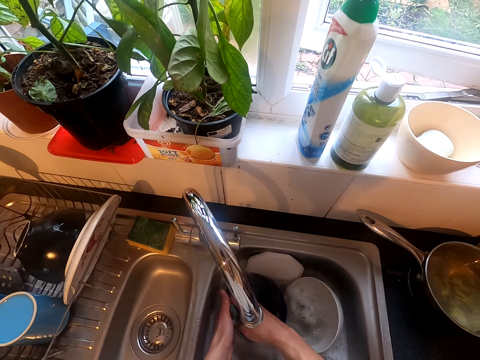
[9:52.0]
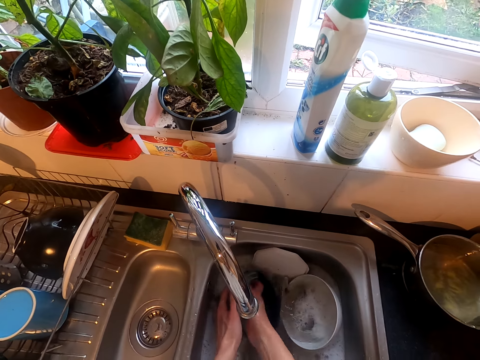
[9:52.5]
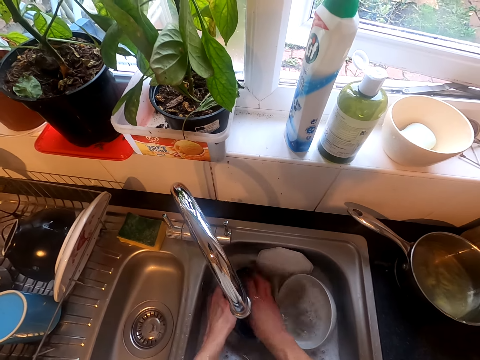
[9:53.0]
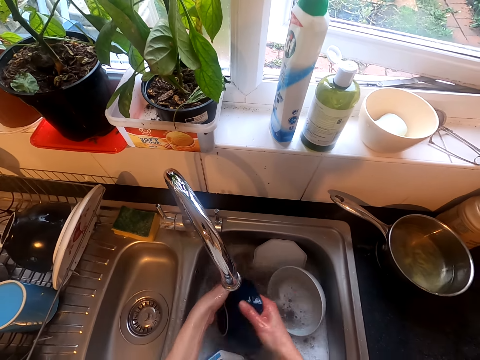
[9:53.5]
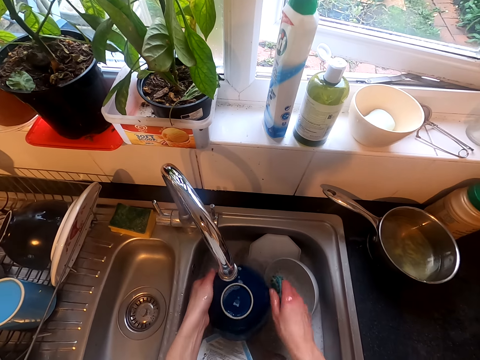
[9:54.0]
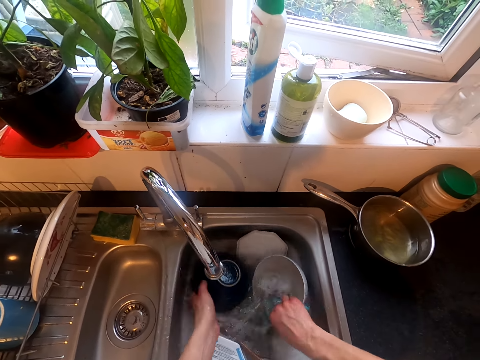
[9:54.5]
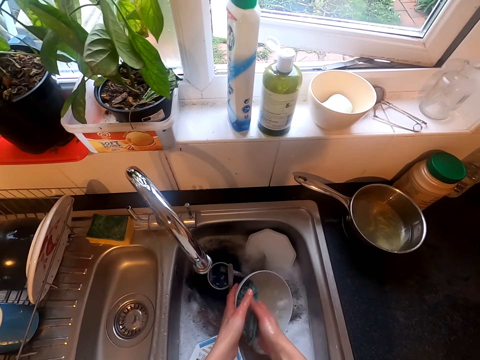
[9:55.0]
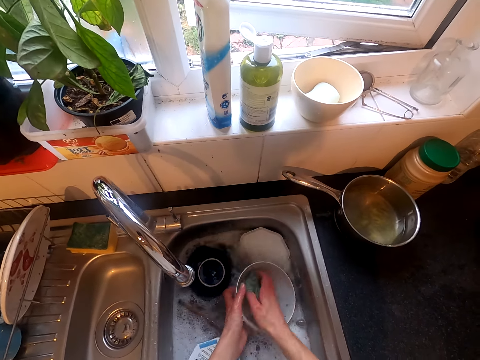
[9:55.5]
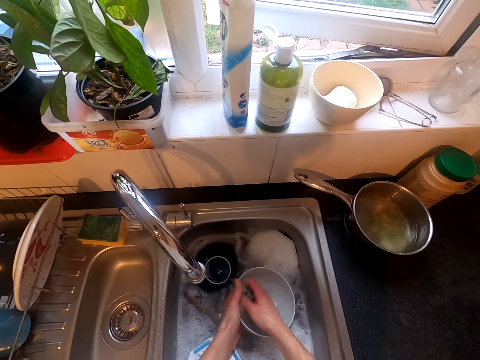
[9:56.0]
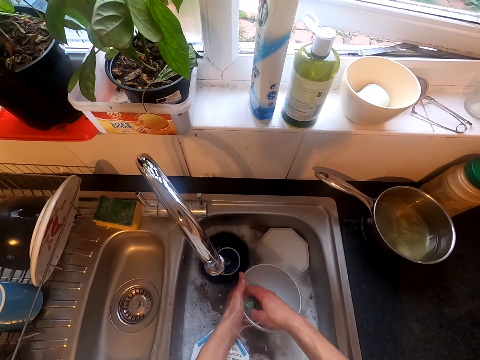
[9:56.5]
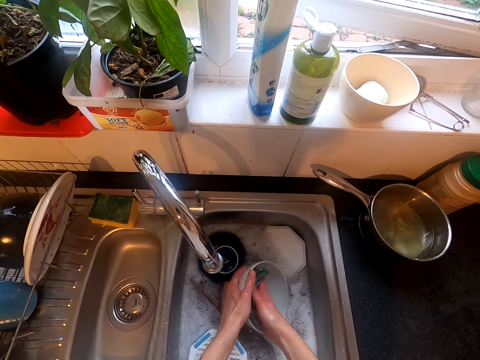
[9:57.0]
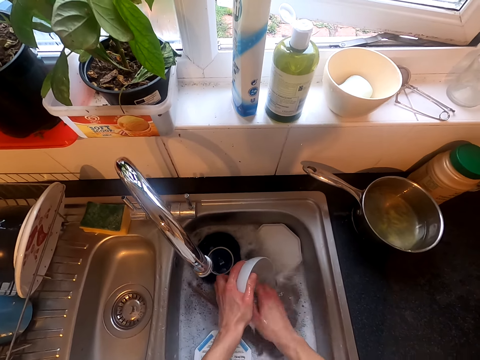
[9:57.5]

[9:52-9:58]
The camera wearer washes the bowl.

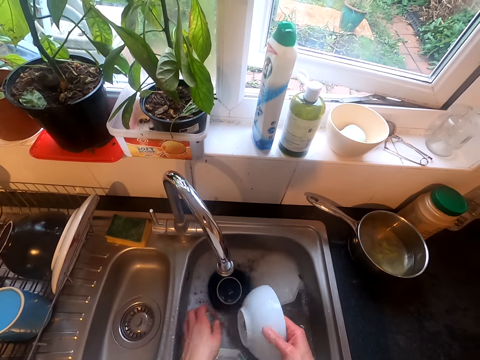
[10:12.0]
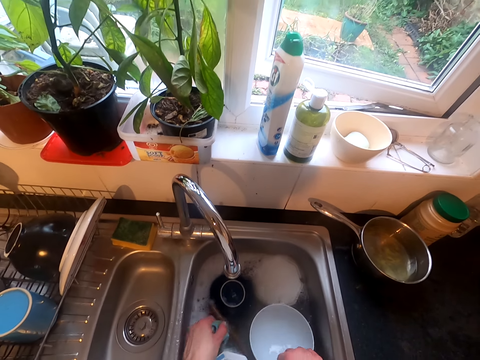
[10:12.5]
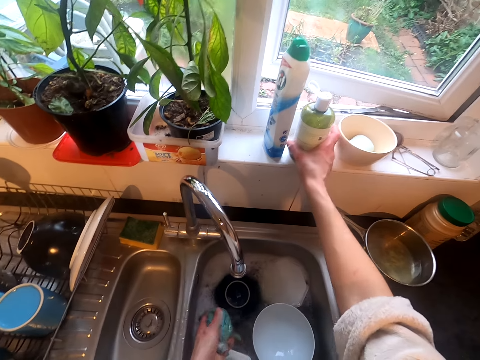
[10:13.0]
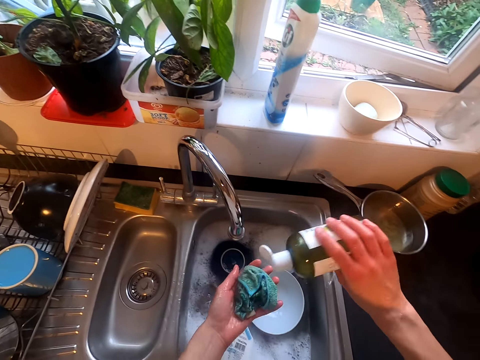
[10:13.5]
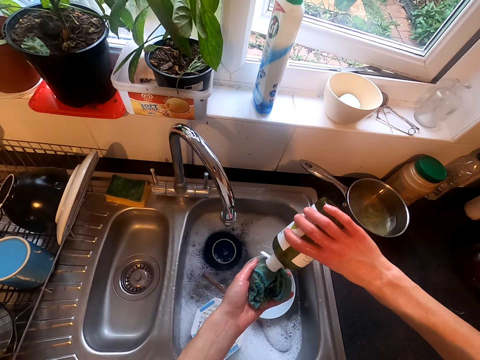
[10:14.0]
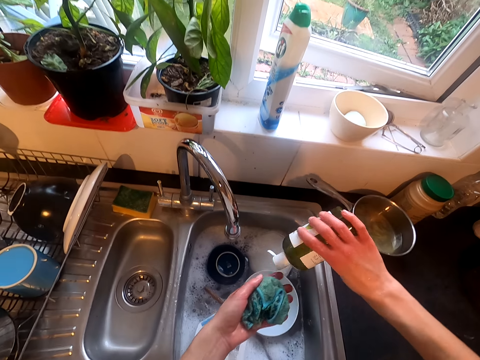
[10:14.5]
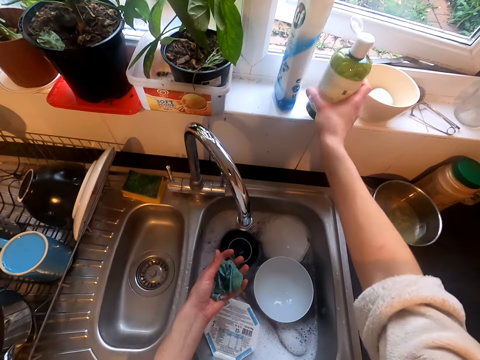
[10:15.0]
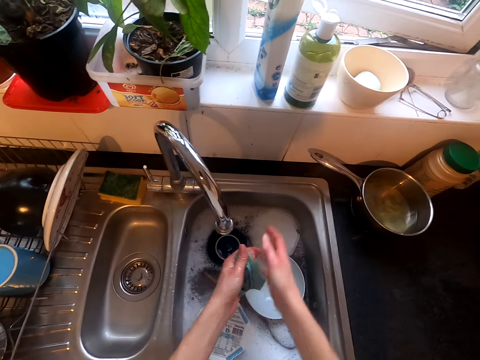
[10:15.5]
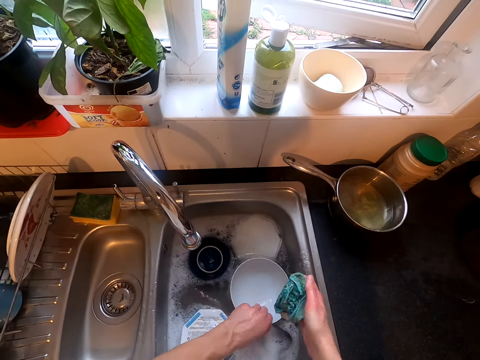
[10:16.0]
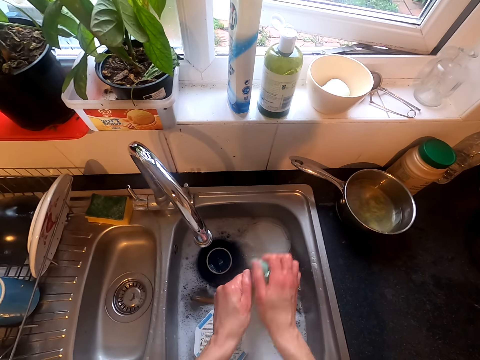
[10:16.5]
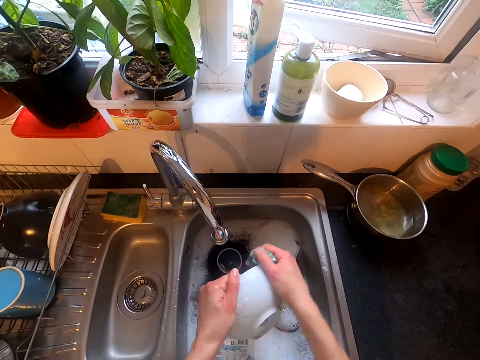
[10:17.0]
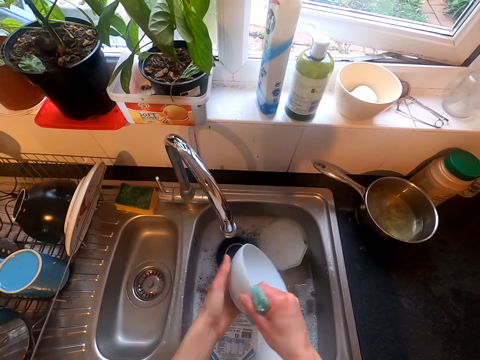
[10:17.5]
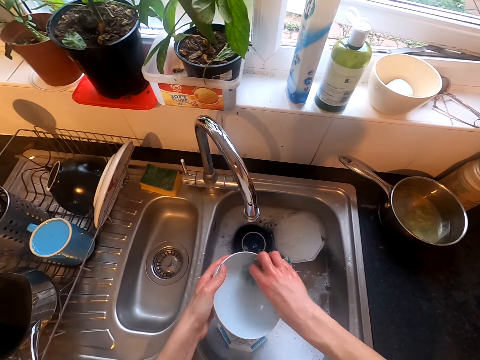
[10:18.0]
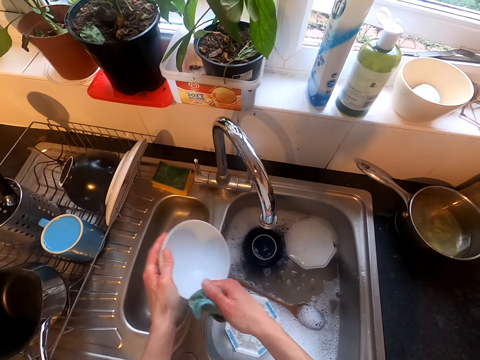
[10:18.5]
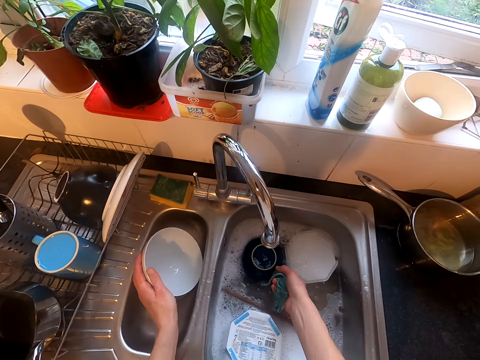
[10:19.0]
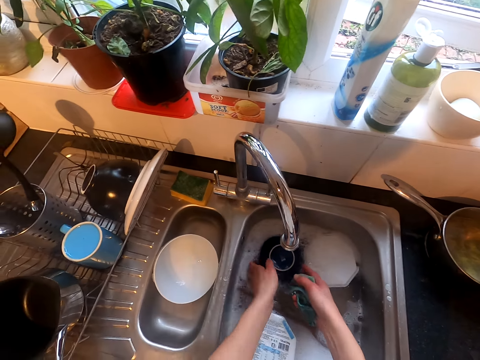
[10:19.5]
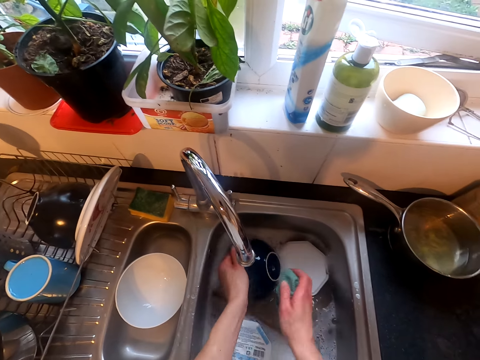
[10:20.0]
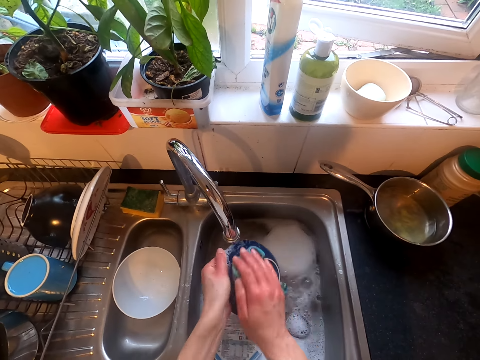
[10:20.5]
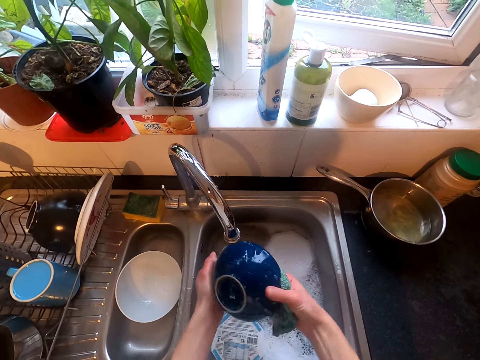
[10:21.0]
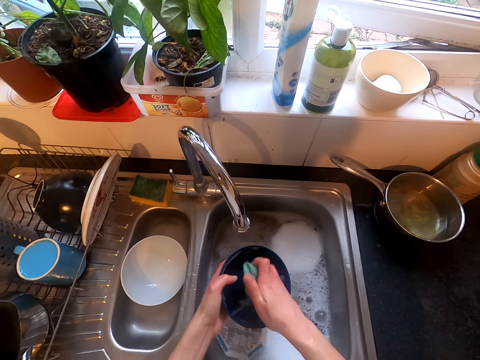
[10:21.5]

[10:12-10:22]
The camera wearer picks up a soap. They put the soap on the sponge. They put down the oil. They wash the bowl.

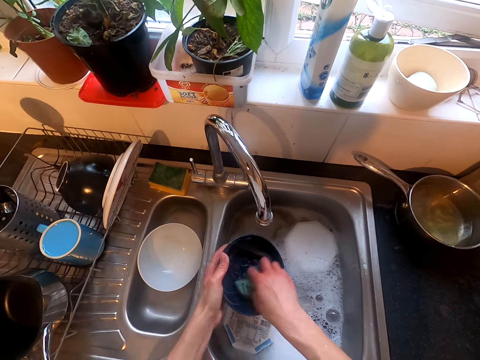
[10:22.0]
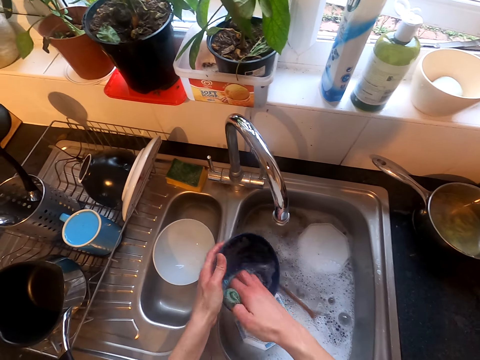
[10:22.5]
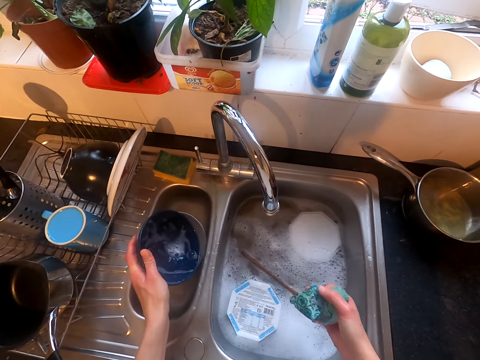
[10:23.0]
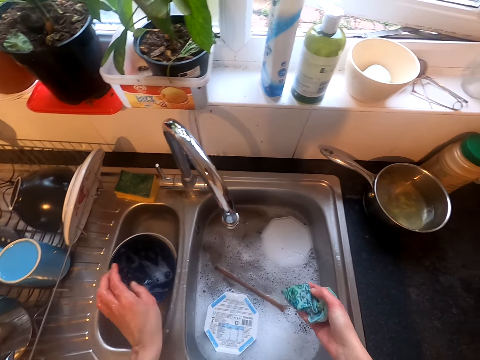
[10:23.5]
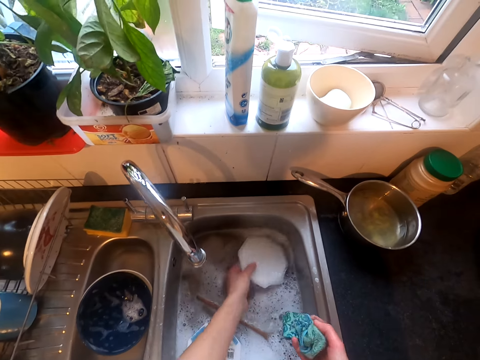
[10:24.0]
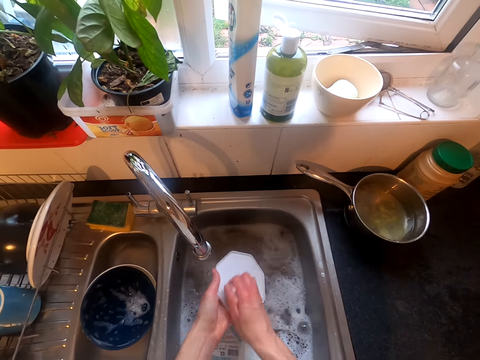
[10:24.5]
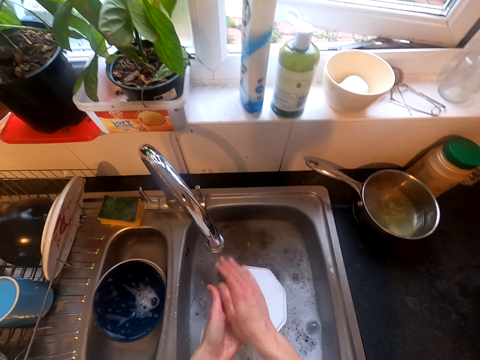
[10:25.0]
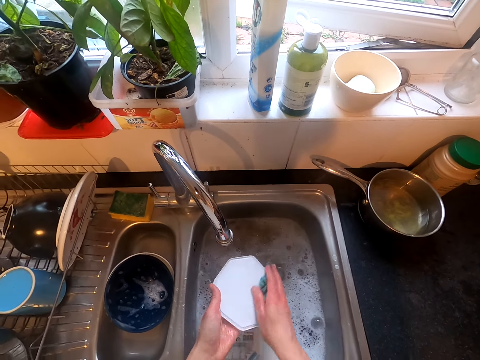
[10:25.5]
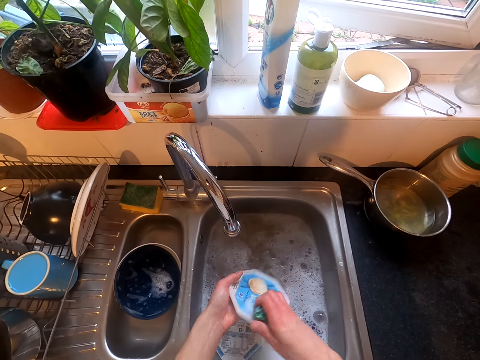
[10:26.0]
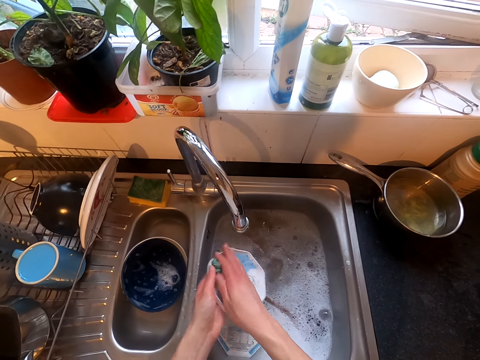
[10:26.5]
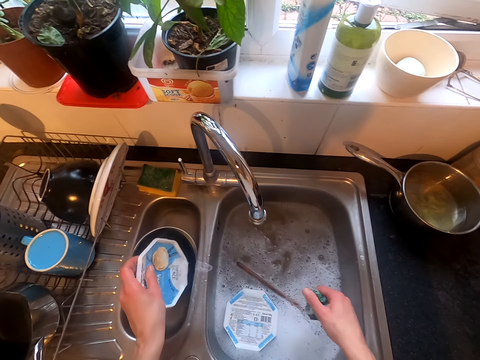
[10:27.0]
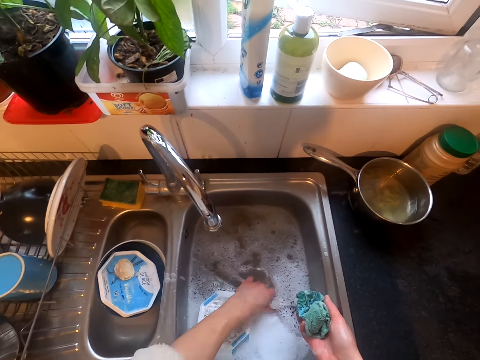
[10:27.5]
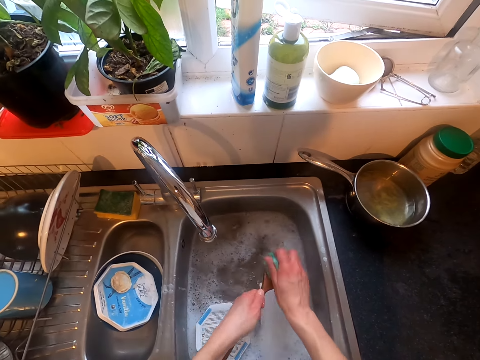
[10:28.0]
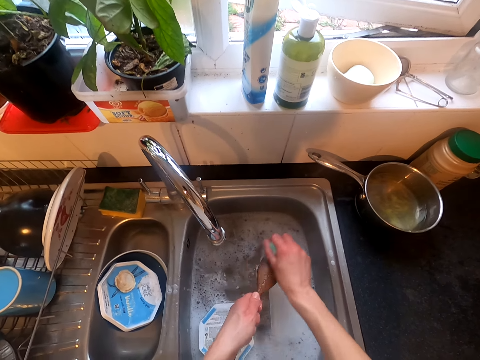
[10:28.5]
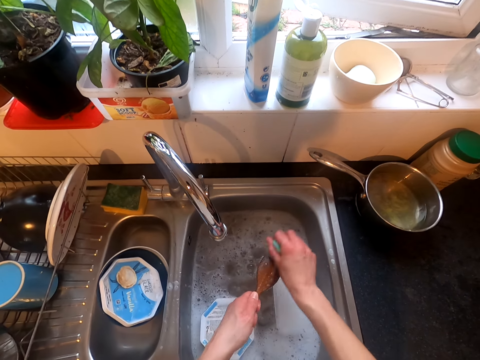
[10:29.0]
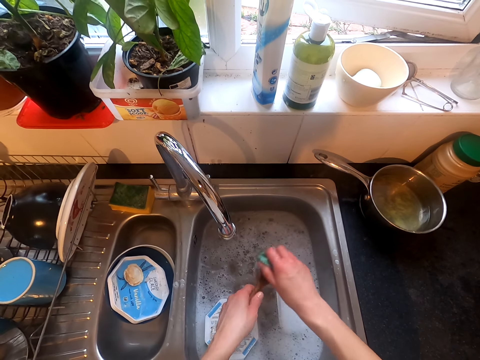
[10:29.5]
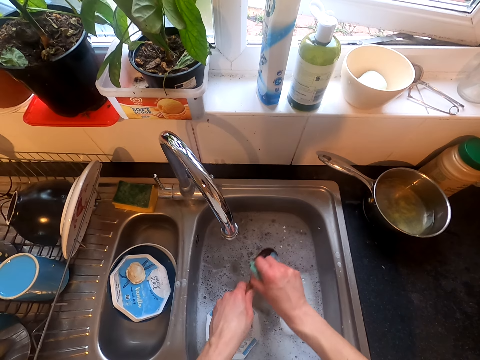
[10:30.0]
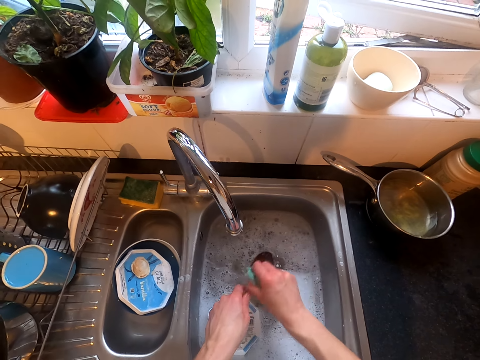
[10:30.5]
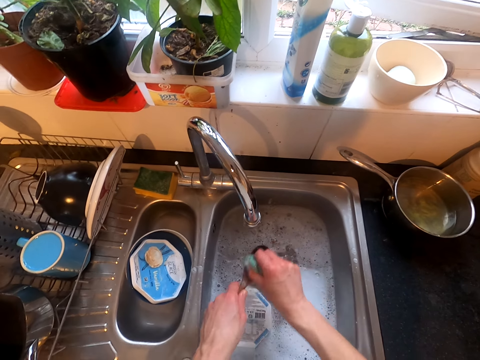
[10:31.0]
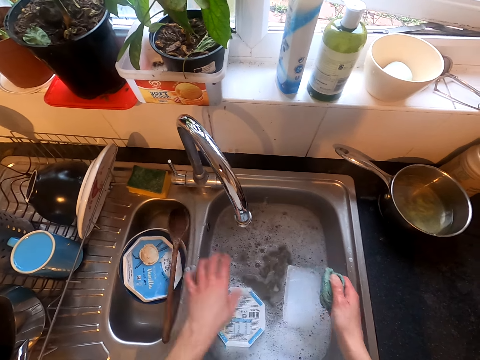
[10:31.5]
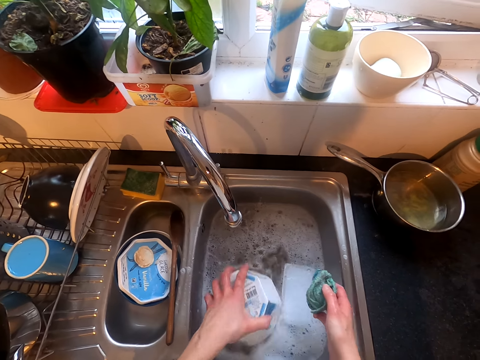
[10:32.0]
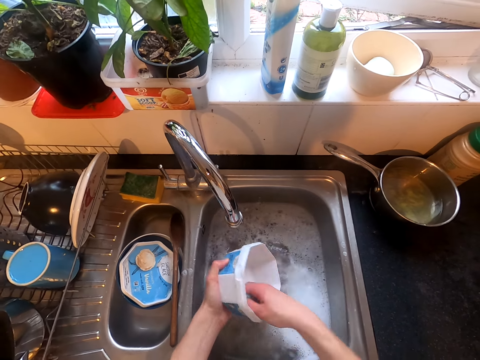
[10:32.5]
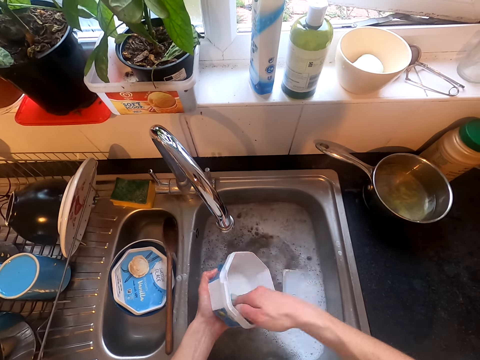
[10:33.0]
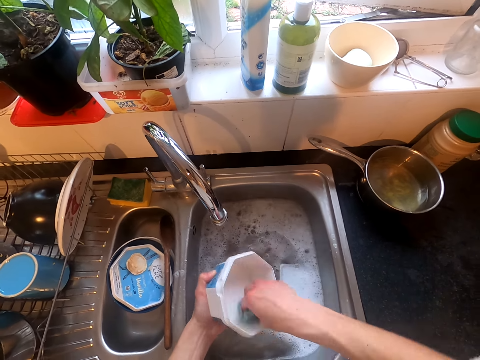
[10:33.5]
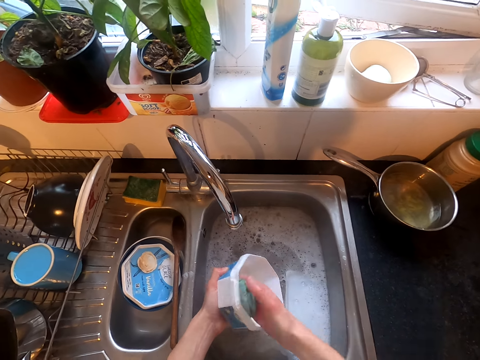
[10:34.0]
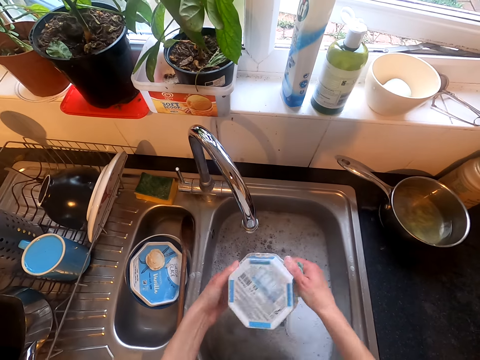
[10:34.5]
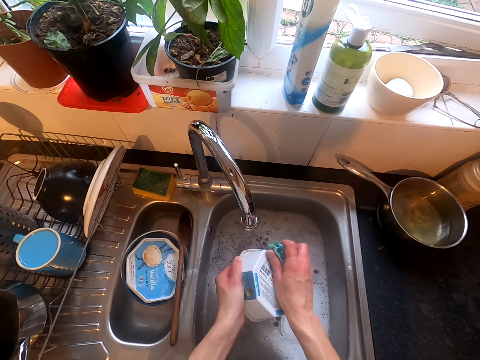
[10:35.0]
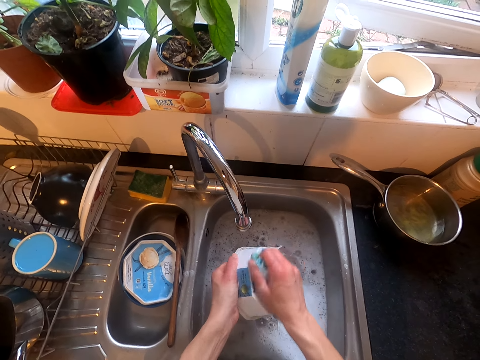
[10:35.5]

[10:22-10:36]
The camera wearer washes the lid. They wash the spoon. They wash the tin.
